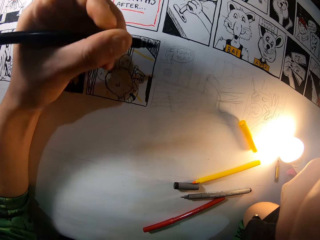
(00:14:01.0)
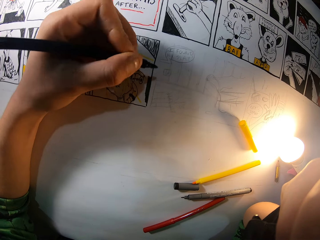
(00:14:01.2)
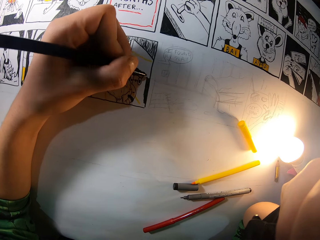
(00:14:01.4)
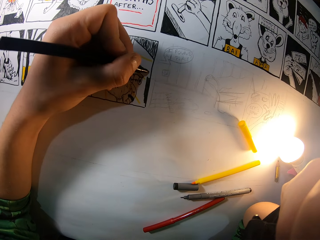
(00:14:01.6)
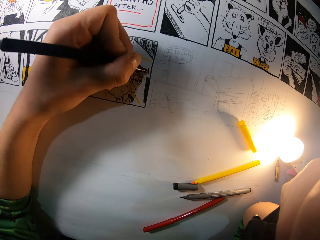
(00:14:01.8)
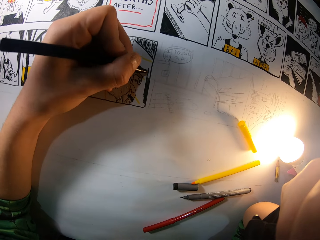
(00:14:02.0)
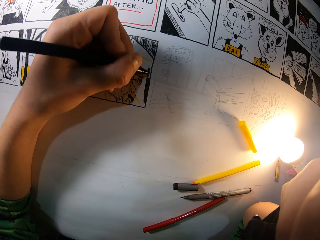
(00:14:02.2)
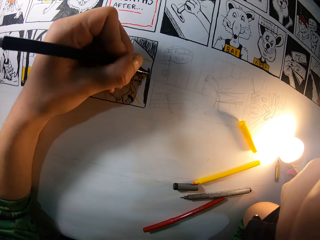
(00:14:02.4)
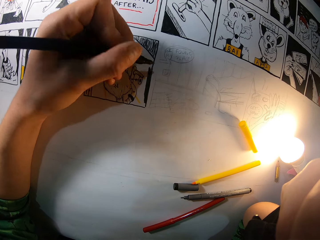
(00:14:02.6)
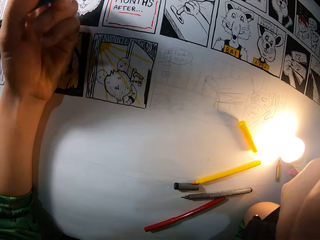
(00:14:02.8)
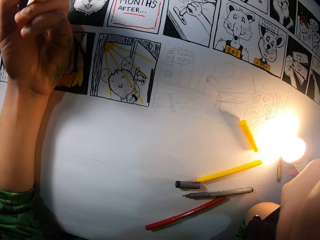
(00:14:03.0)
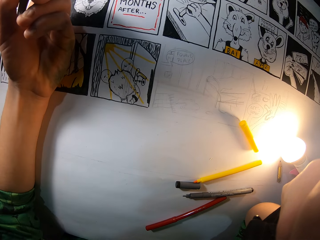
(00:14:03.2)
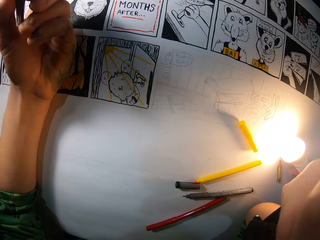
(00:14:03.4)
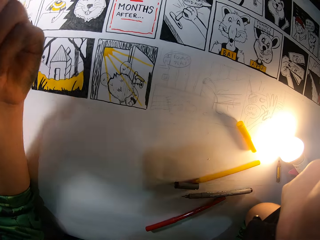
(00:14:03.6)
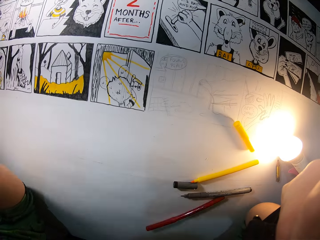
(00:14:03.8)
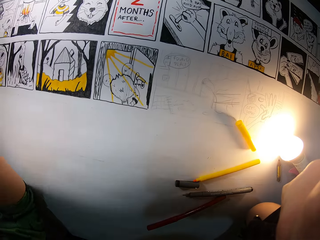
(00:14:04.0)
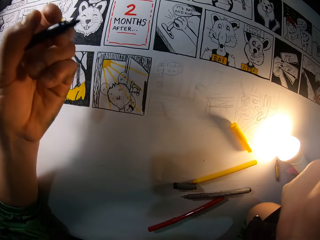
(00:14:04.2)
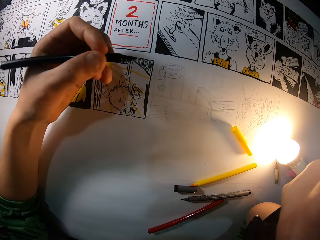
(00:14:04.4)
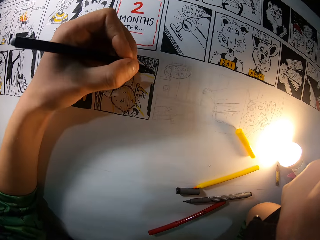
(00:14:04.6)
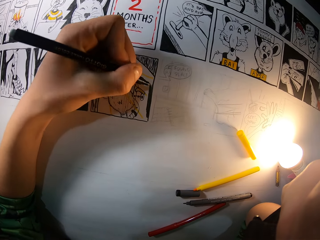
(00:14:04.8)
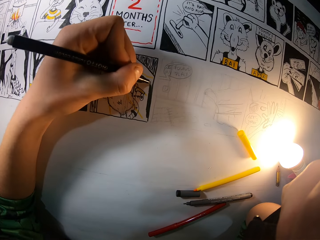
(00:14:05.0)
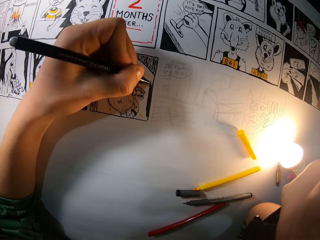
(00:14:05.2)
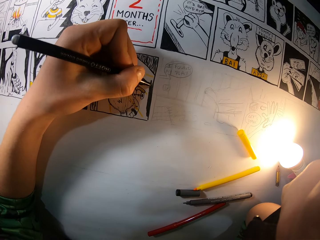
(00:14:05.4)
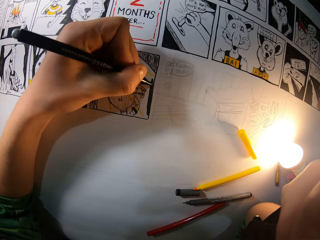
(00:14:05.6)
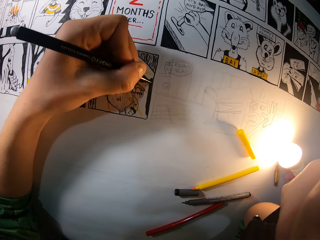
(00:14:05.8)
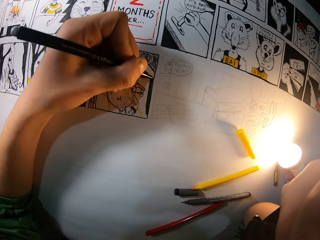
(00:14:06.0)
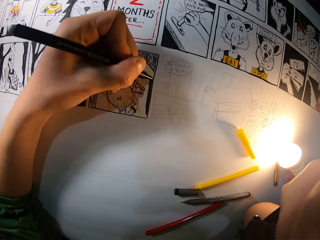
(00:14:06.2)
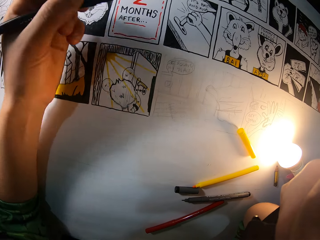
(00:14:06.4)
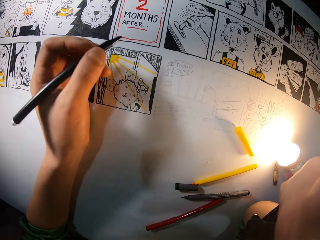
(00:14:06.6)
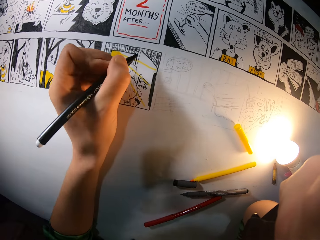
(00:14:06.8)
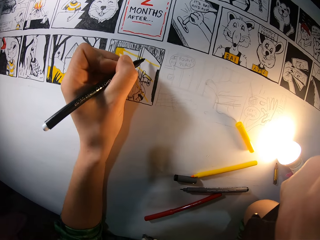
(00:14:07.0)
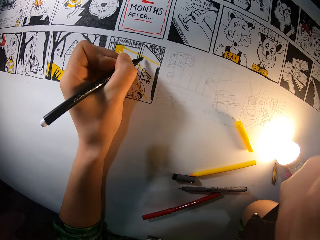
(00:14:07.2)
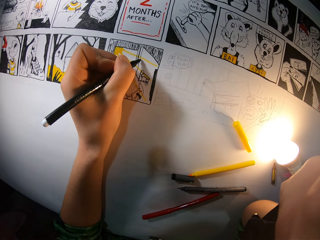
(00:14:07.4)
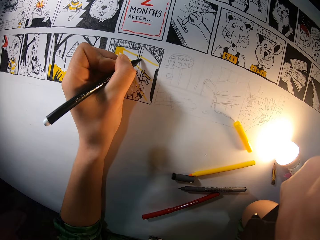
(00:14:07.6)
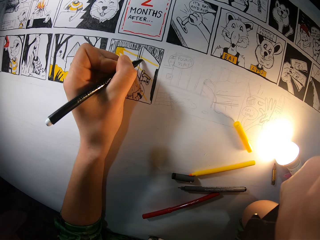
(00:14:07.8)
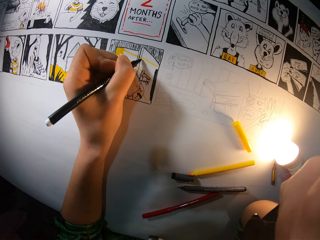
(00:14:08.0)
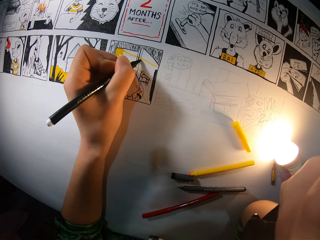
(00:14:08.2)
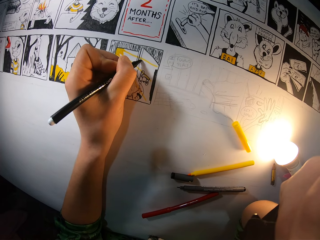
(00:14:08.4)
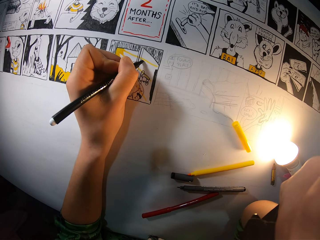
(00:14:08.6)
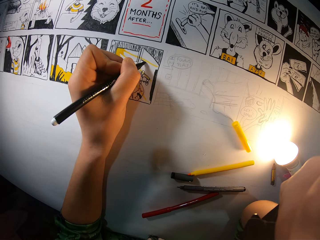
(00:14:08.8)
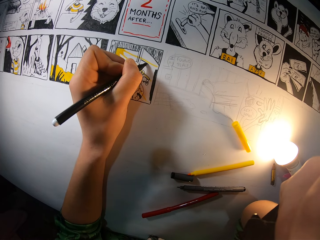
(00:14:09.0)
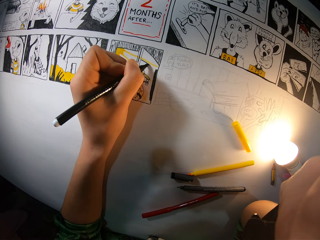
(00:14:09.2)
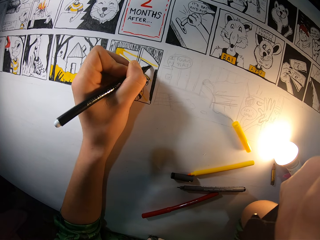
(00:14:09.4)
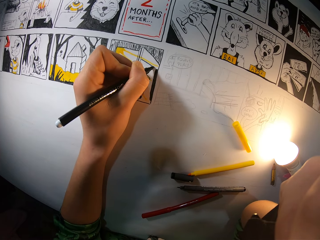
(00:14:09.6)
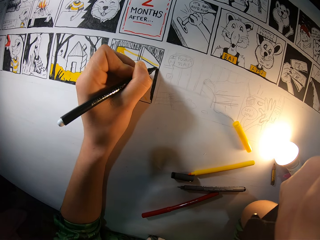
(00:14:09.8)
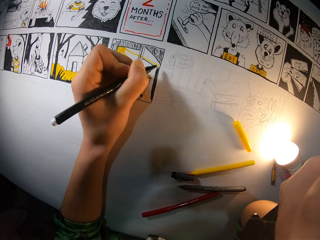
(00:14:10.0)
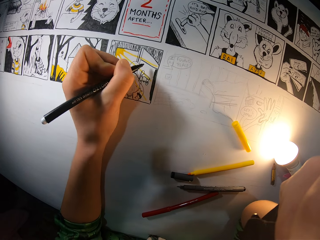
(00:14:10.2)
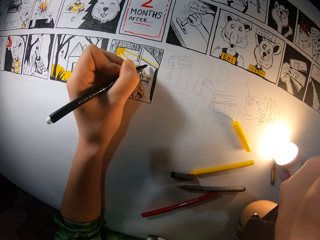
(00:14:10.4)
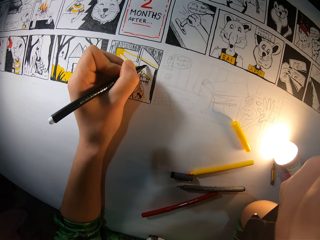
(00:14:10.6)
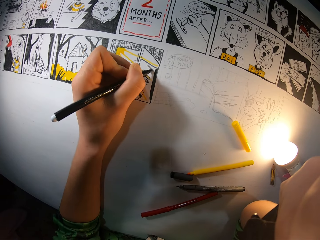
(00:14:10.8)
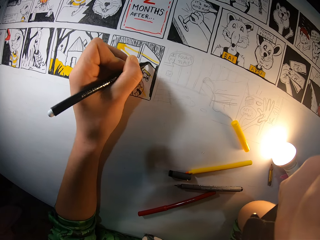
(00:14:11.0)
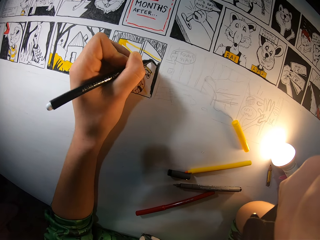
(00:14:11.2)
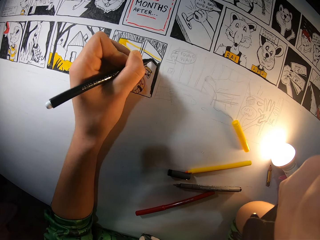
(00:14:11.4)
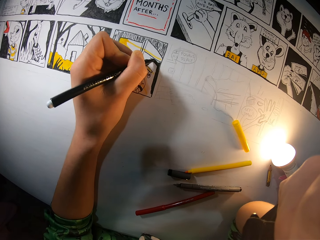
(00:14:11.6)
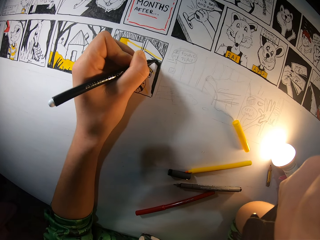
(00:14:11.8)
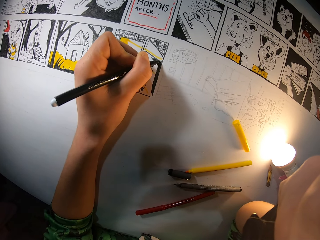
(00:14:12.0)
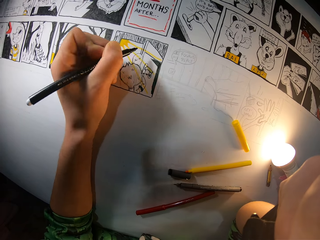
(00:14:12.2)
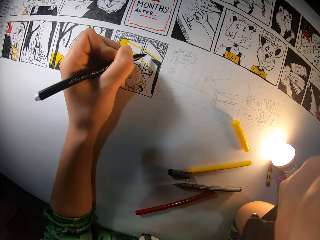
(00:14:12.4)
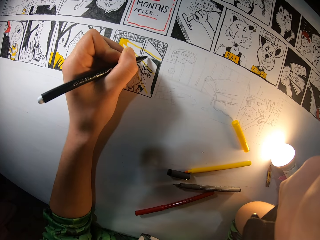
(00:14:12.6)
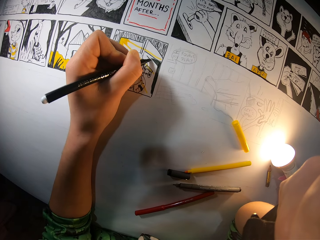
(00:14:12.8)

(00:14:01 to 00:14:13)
The camera wearer removes the hand from the drawing. They paint the drawing. They move the hand on the table. They paint the drawing.

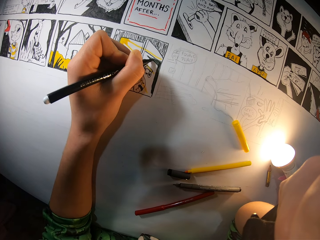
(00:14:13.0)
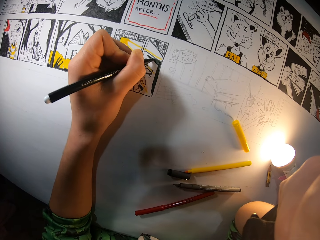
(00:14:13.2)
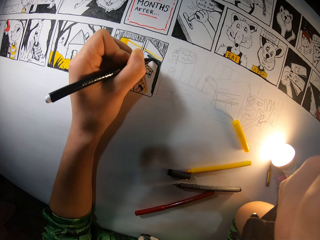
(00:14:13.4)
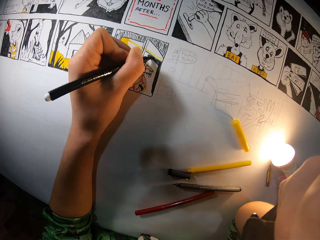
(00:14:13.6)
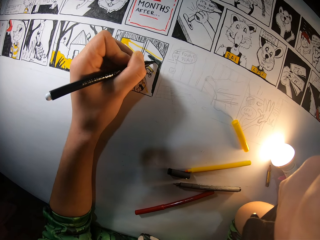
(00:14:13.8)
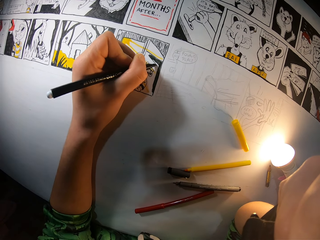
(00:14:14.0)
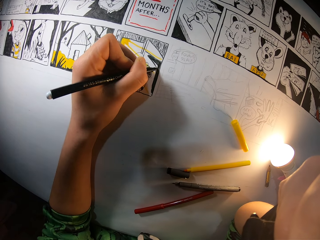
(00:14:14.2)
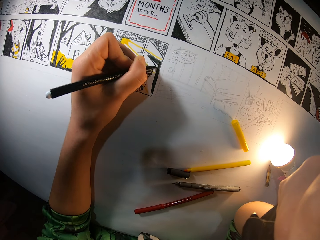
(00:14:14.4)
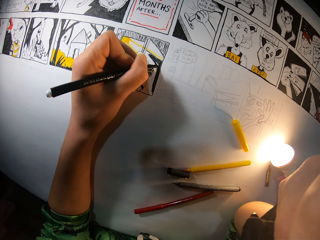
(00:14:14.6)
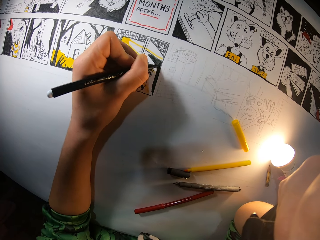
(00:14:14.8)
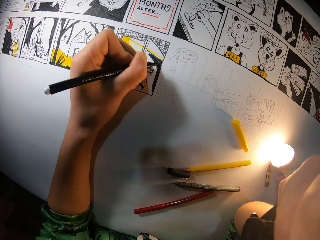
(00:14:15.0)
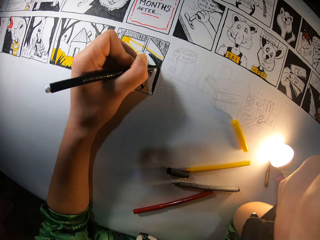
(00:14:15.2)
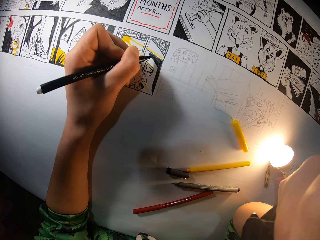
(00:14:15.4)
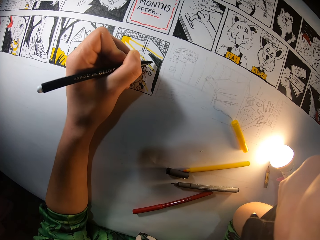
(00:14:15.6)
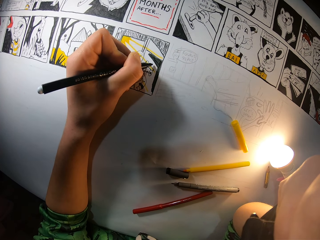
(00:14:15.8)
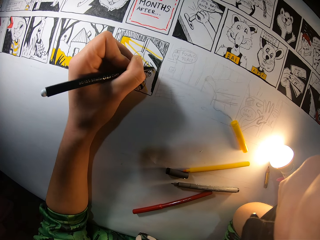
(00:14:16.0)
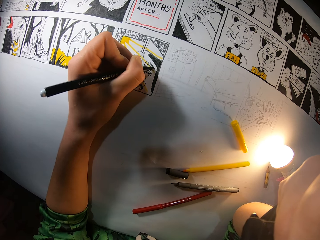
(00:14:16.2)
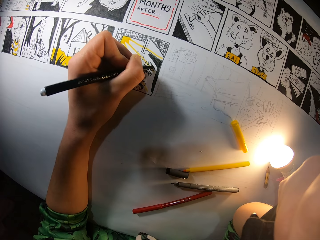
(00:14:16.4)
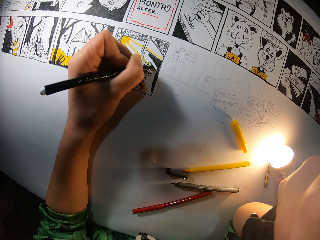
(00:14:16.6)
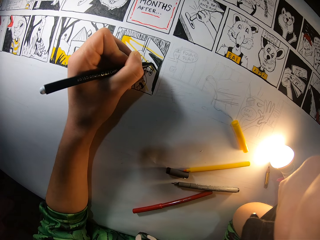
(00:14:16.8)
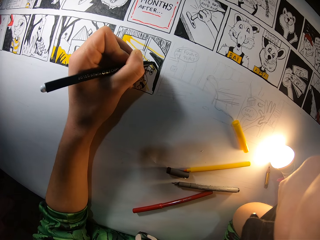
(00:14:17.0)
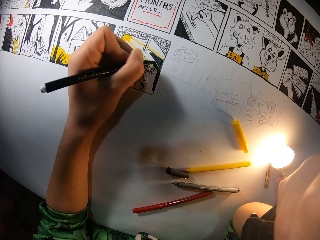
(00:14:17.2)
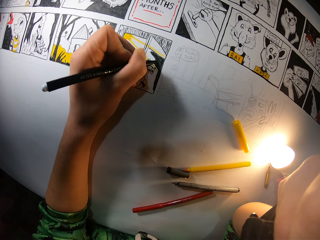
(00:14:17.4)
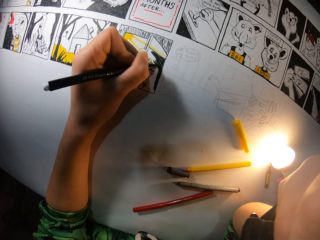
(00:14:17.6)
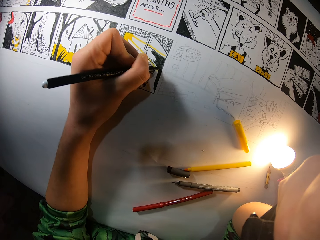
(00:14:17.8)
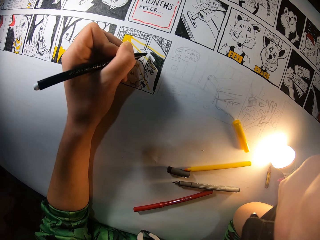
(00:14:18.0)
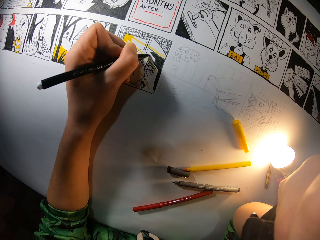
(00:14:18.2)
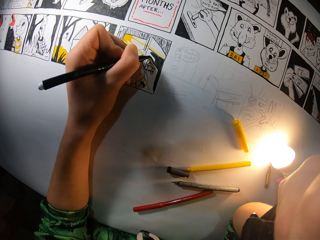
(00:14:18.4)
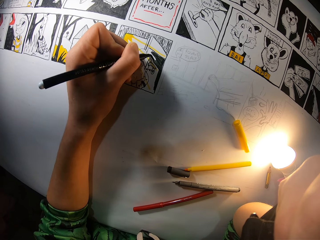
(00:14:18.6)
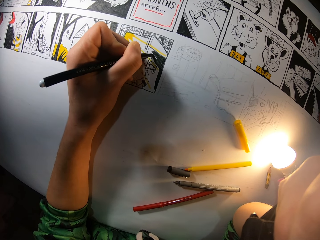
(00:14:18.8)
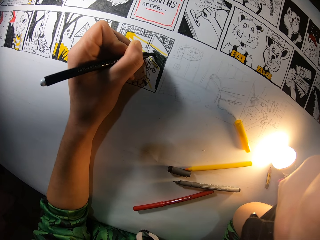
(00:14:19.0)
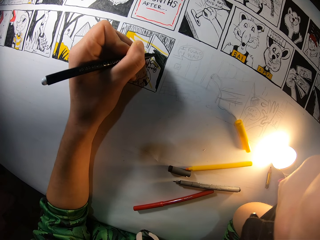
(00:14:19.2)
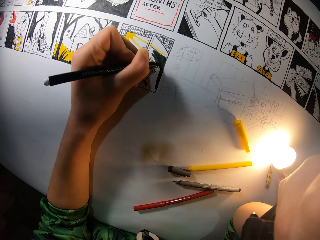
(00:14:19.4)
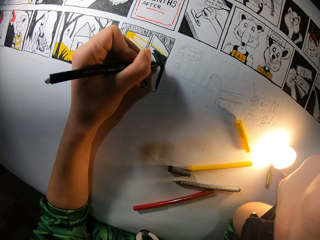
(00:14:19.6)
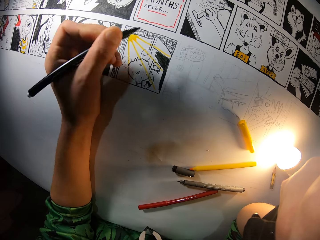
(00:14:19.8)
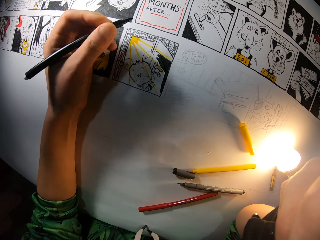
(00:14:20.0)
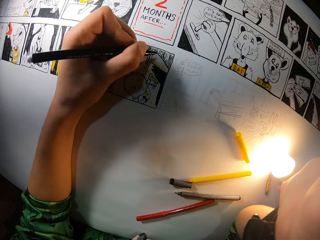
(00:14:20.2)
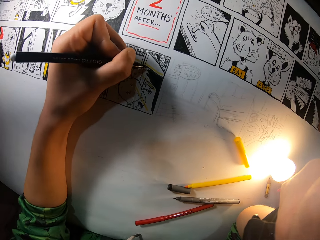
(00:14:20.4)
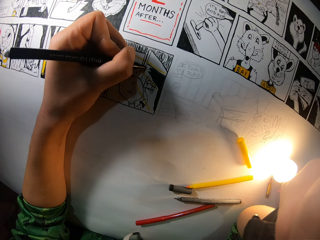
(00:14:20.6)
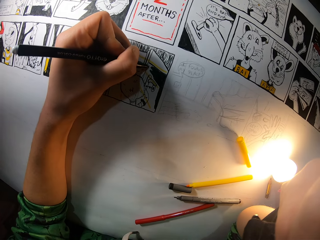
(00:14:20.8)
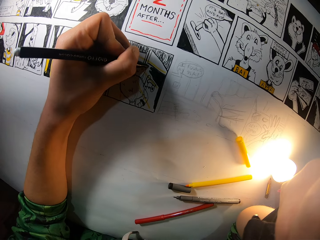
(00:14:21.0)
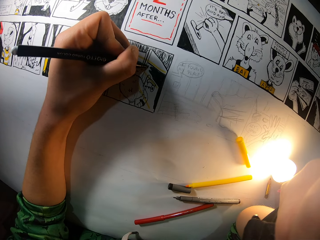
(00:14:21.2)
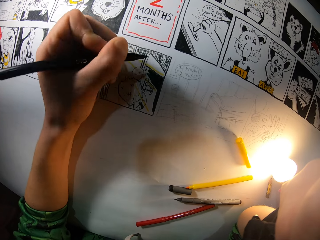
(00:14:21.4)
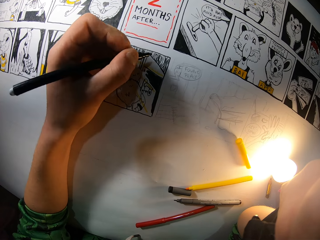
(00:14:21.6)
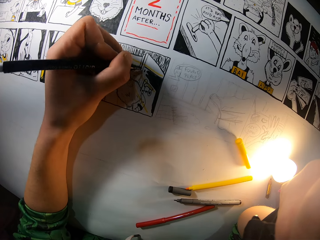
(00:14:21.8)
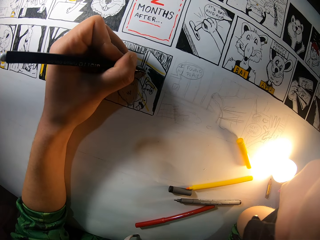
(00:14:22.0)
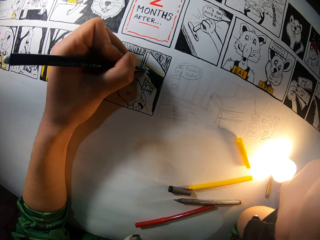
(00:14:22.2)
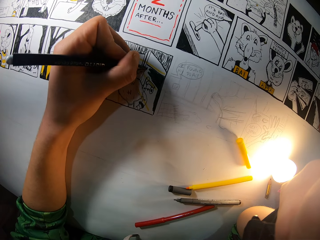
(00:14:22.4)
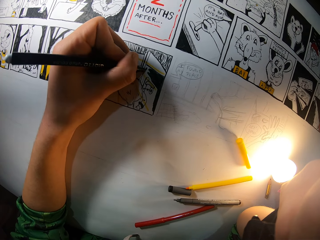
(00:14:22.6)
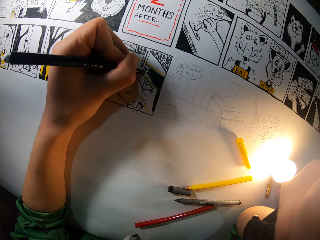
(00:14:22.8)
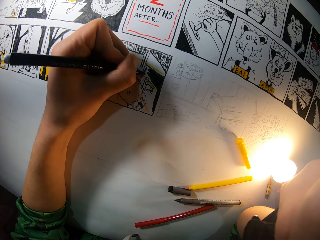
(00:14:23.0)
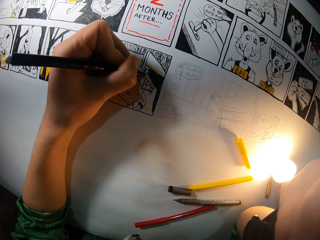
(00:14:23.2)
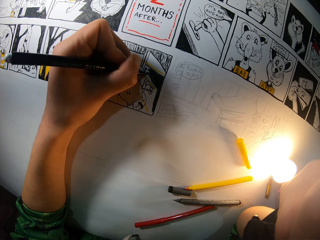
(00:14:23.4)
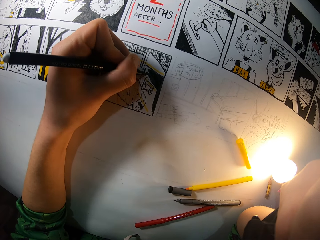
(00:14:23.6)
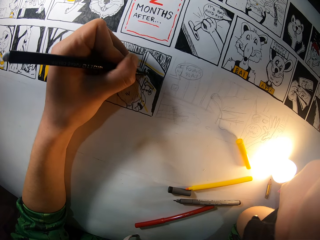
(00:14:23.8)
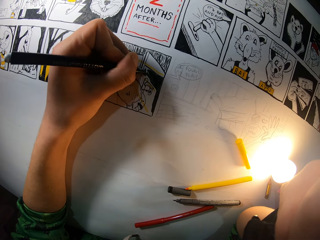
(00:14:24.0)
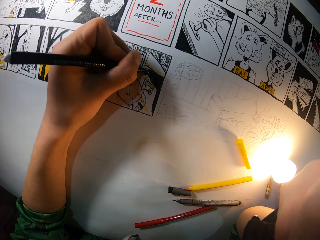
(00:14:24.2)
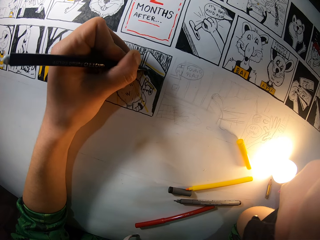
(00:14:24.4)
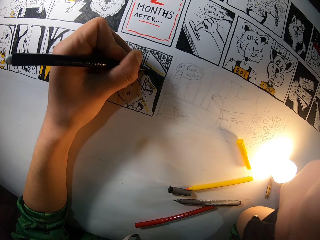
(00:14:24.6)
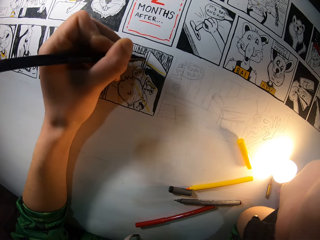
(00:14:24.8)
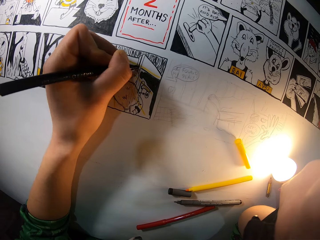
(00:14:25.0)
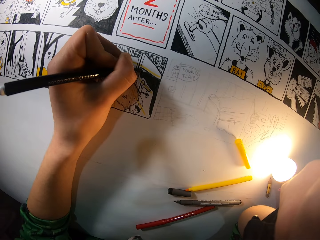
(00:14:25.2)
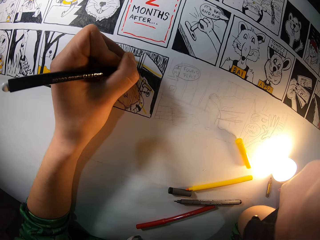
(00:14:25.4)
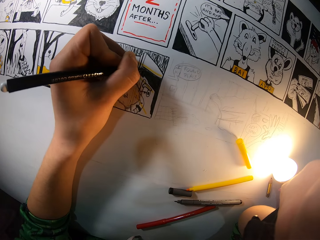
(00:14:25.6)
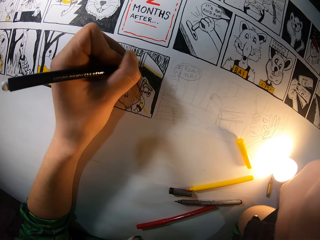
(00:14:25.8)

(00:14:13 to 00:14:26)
The camera wearer moves the hand from the drawing. They paint the drawing.
